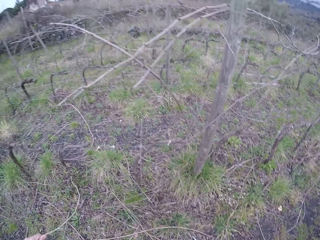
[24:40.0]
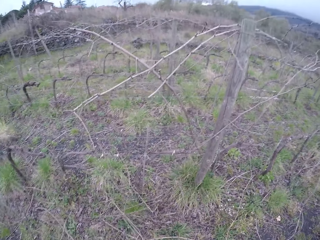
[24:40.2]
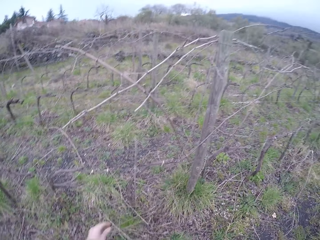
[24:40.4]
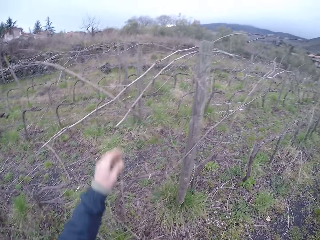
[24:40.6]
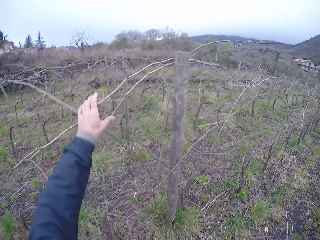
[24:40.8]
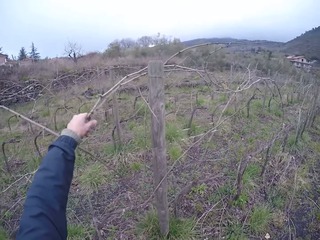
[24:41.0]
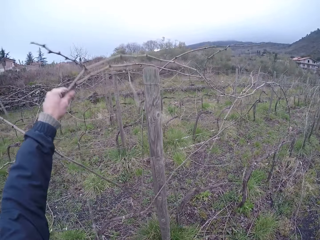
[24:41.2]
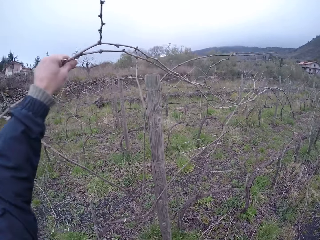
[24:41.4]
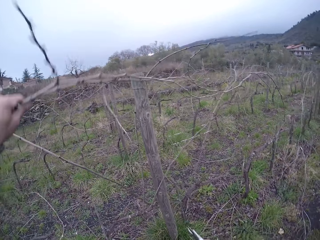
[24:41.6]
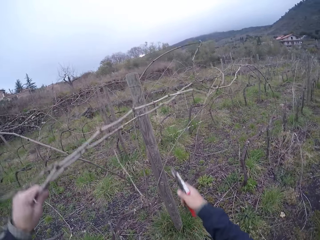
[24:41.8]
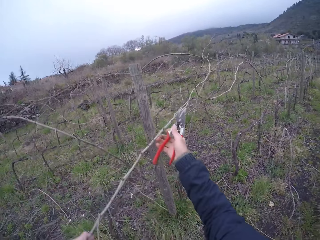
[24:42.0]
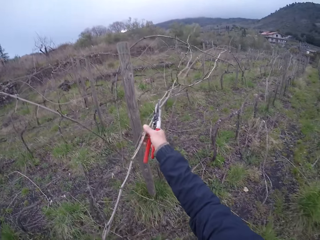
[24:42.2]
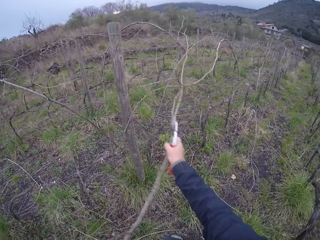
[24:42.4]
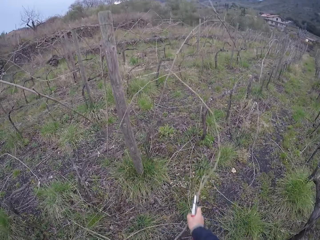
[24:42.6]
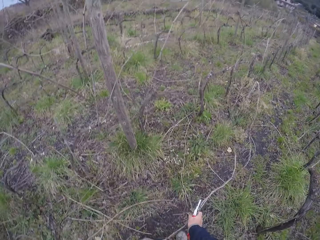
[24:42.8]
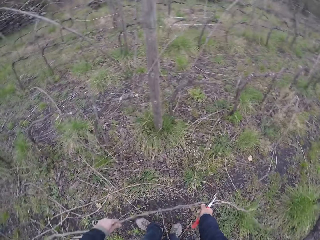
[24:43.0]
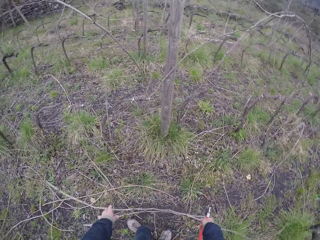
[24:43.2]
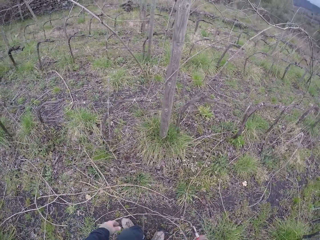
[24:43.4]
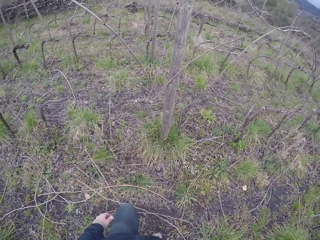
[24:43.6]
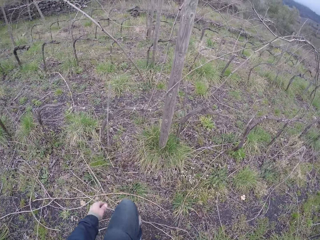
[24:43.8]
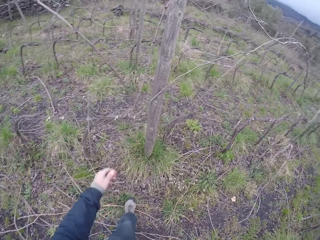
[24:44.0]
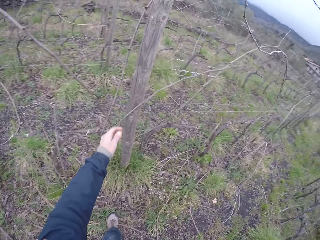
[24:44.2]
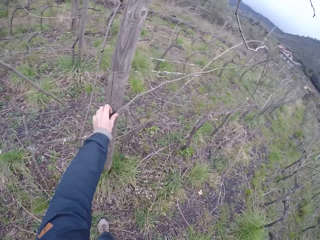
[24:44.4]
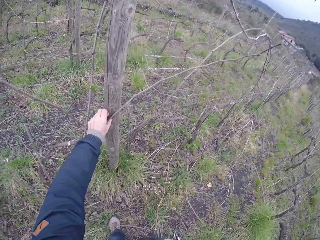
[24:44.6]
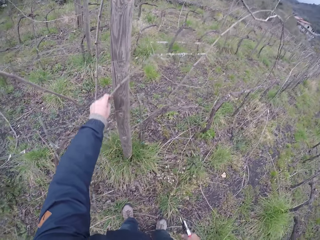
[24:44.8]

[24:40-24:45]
The camera wearer pulls a twig off a barbed wire with his hands. He throws the tree branch on the ground. He removes a tree branch on the barbed wire fence with his left hand.

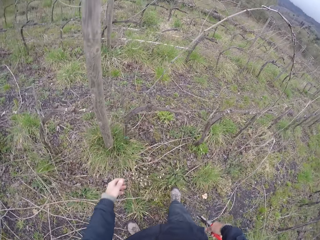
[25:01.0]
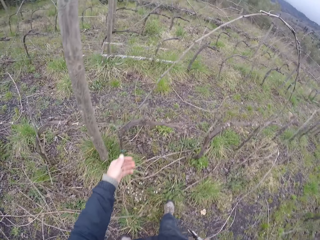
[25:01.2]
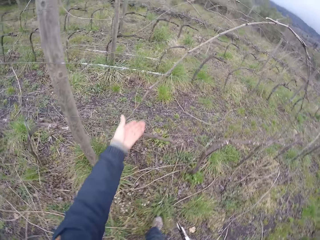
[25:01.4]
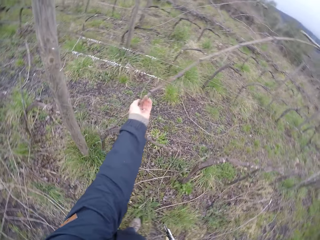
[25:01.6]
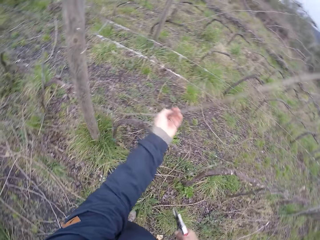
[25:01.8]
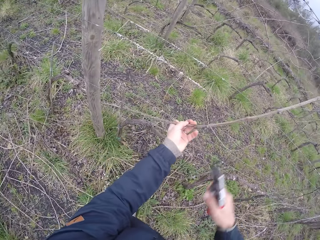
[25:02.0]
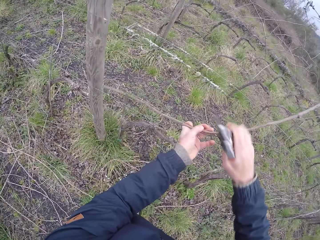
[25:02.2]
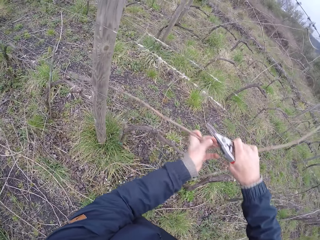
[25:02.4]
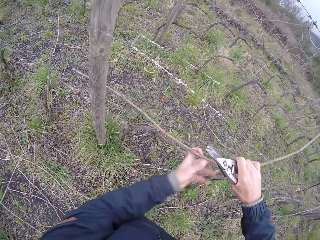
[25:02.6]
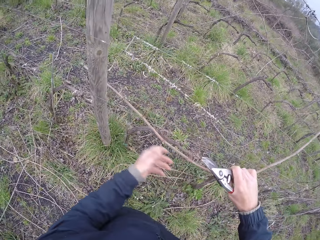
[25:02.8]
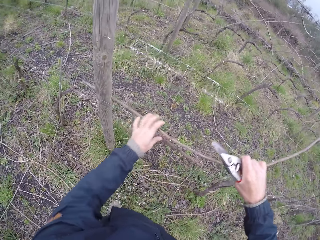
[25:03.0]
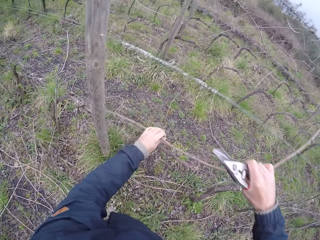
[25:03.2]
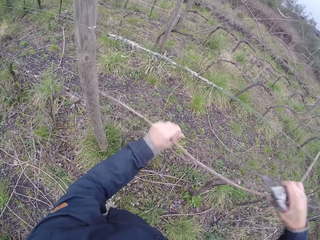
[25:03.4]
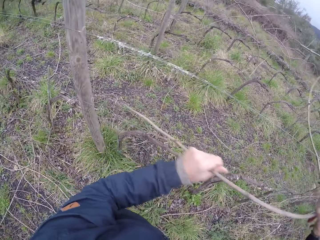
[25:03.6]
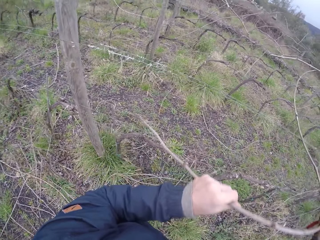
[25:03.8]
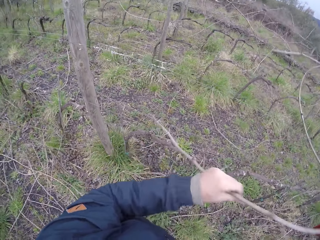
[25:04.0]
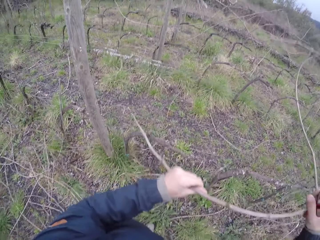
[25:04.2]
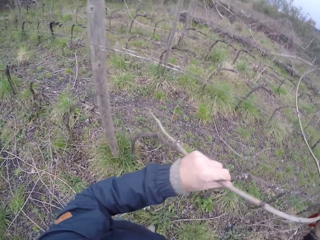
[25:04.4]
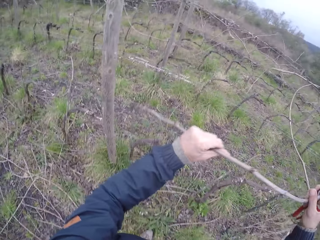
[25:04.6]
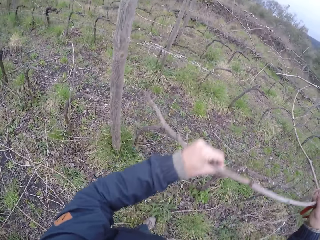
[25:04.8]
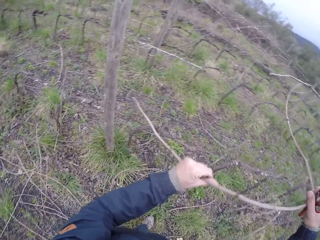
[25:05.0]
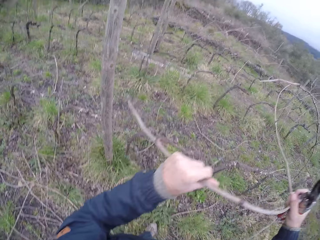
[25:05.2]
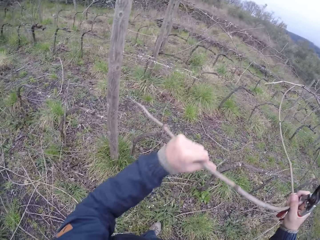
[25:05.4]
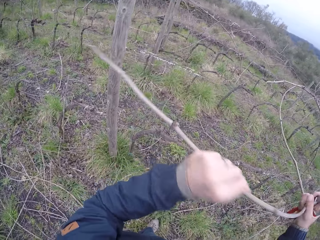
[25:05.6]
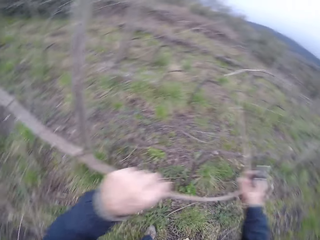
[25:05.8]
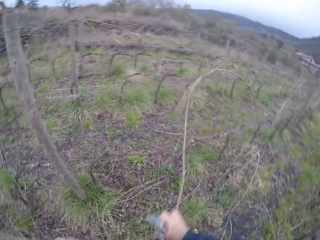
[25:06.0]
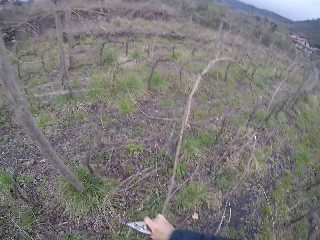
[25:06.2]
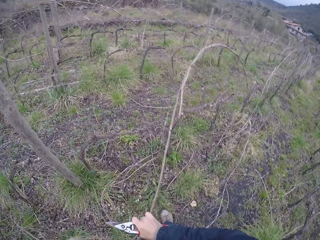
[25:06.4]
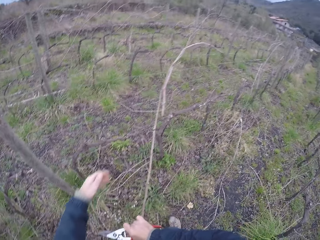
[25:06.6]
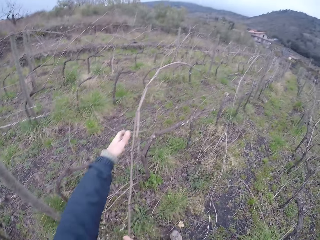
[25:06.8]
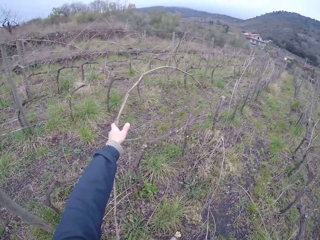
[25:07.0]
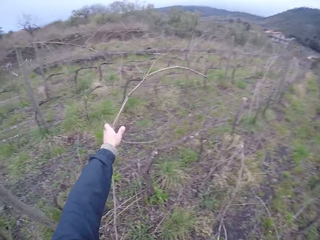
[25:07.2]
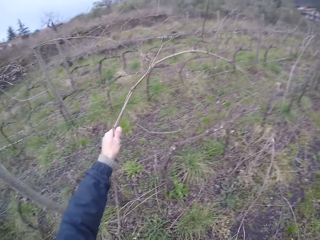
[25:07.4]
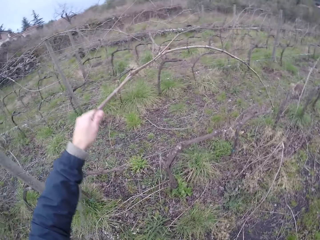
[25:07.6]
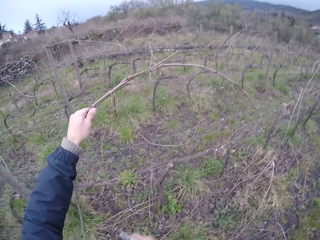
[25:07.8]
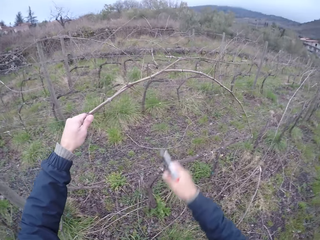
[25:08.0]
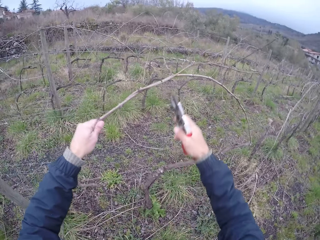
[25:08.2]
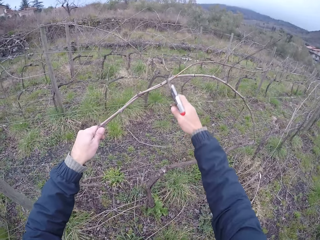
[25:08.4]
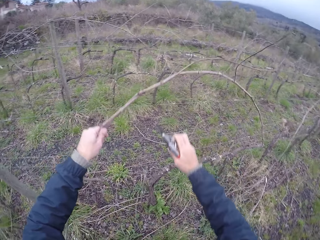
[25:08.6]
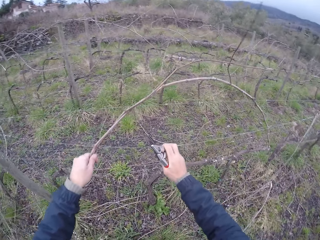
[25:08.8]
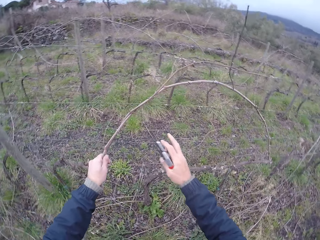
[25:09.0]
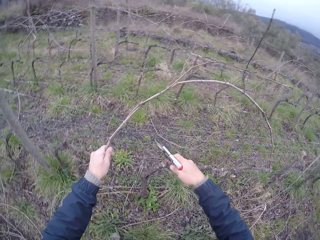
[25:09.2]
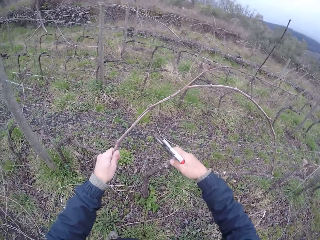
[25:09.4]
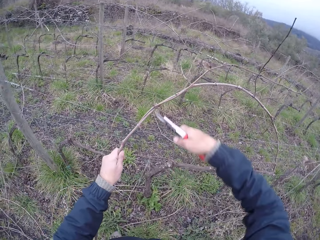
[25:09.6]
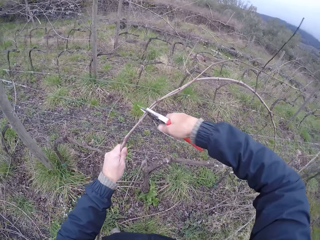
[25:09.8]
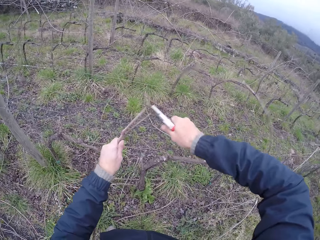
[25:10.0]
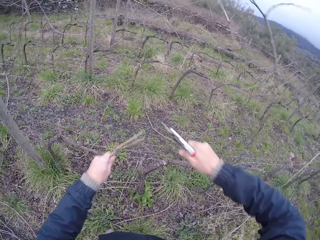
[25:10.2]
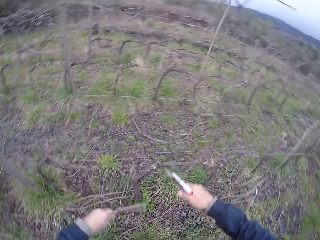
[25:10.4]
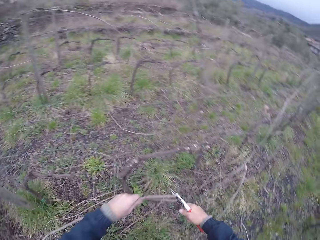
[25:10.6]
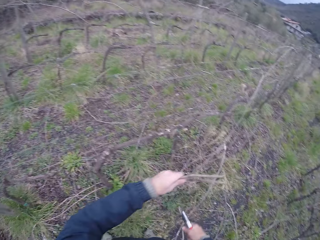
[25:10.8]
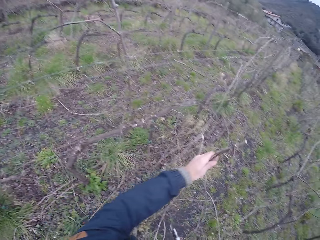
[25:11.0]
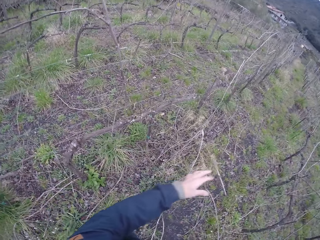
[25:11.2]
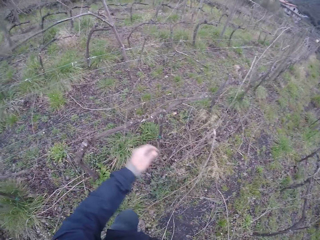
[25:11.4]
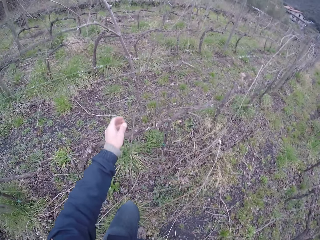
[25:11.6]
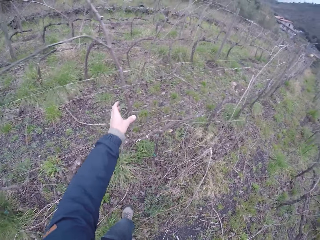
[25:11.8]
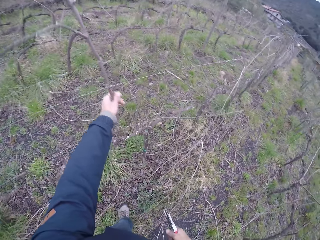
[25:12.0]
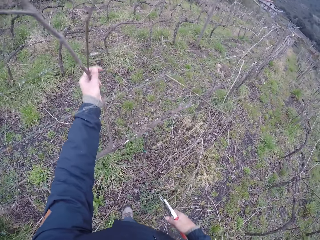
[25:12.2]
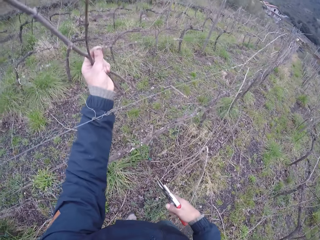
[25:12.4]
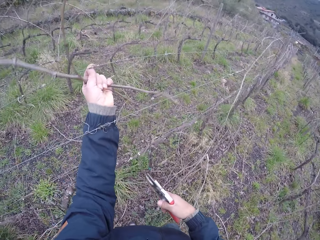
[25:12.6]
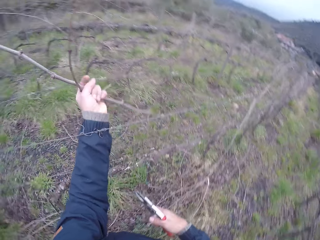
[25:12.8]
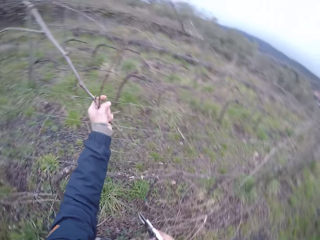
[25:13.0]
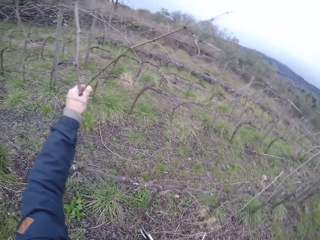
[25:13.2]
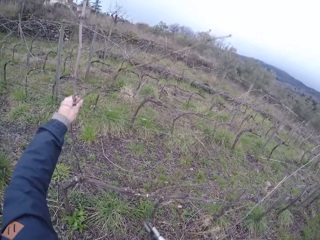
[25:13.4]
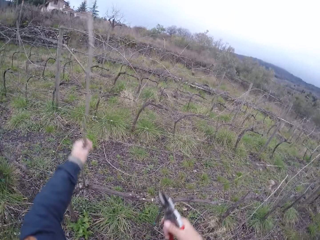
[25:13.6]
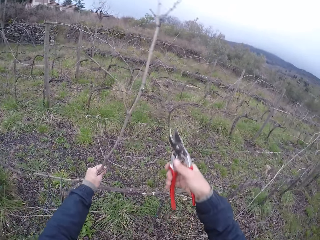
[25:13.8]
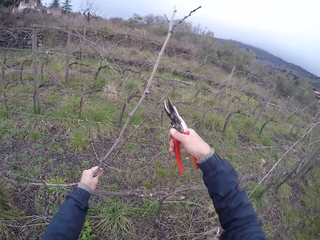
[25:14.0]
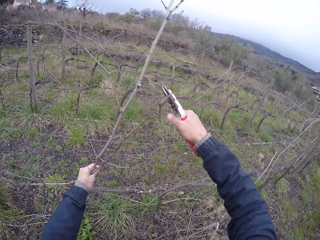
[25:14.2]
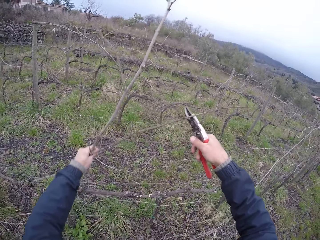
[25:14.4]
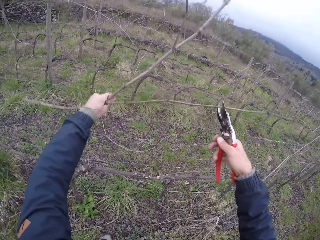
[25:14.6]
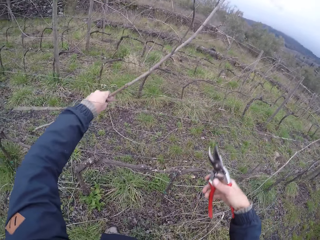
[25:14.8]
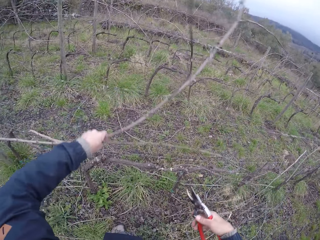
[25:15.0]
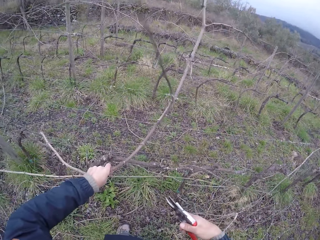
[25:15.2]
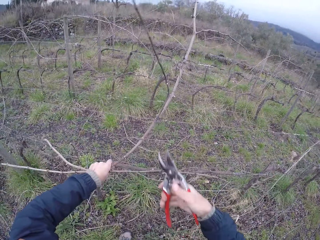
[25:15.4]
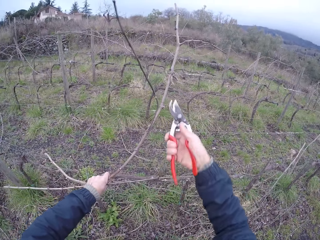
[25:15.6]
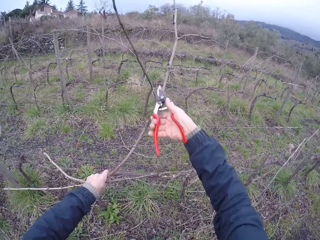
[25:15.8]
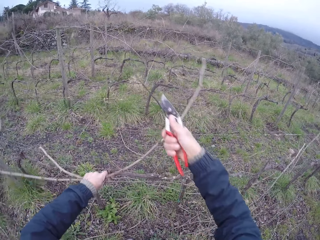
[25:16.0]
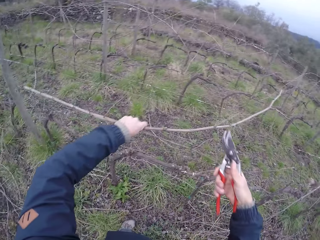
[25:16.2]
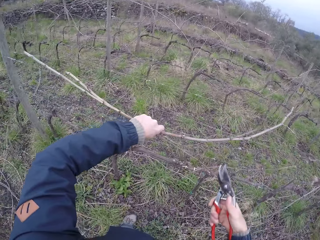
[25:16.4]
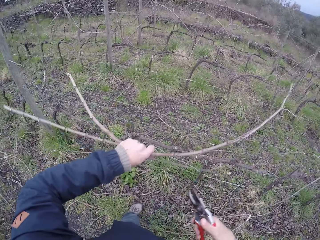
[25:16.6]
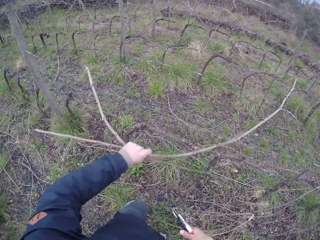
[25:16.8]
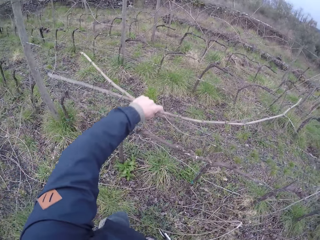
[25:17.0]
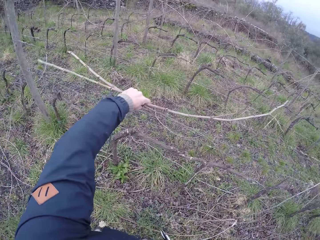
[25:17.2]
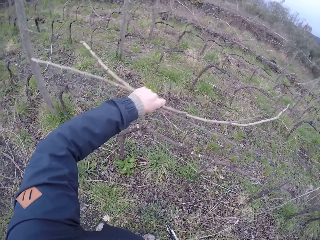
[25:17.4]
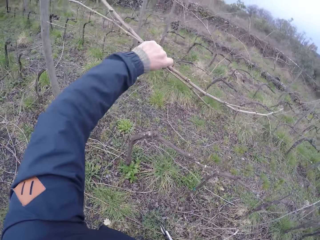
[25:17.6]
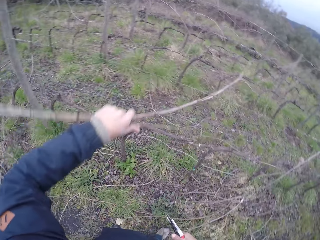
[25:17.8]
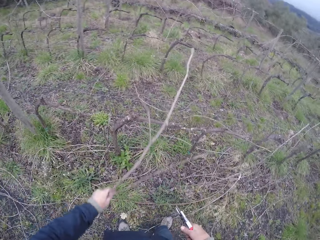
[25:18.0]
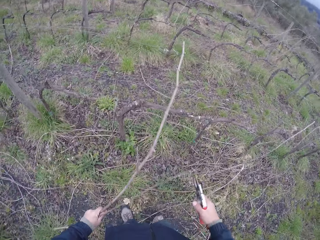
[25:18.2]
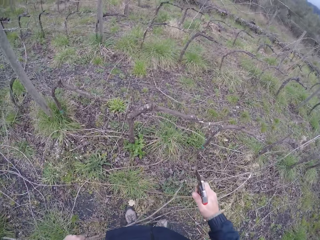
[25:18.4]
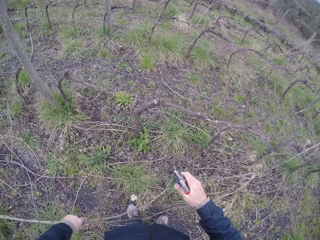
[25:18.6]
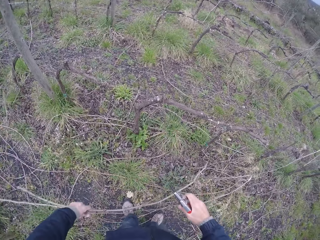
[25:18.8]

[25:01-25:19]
The camera wearer clips a twig off a barbed wire with his left hand and a plier in his right hand. He removes a tree branch on the fence with his left hand. He throws the tree branch on the ground. He clips the twig off the barbed wire with his left hand and a plier in his right hand. He removes the tree branch on the fence with his left hand. He cuts the tree branch on the fence with pliers. He removes the tree branch on the fence with his left hand.
